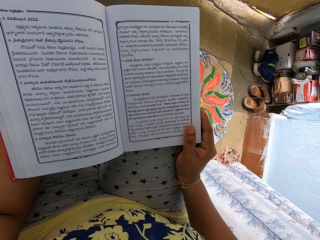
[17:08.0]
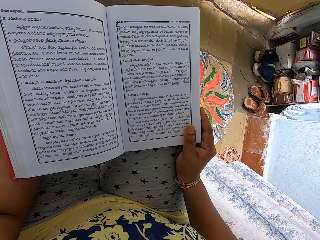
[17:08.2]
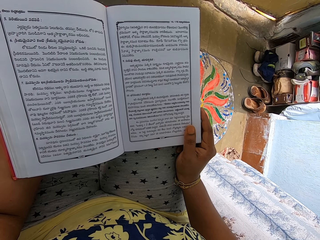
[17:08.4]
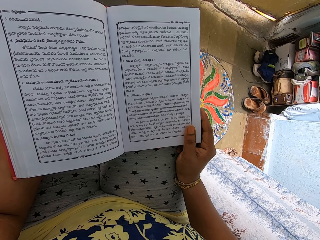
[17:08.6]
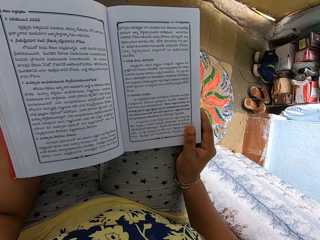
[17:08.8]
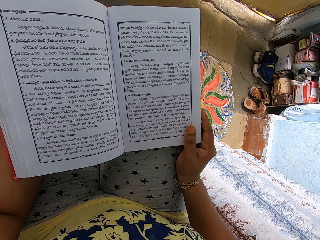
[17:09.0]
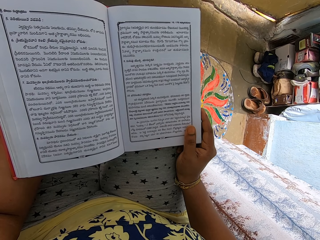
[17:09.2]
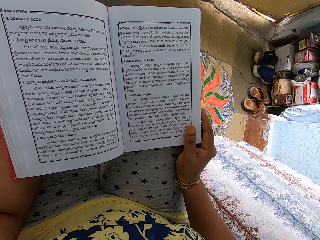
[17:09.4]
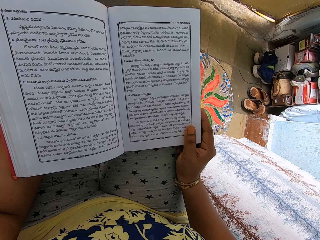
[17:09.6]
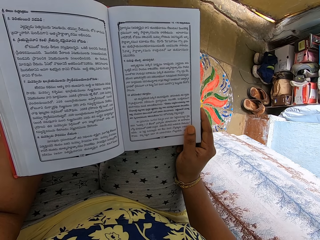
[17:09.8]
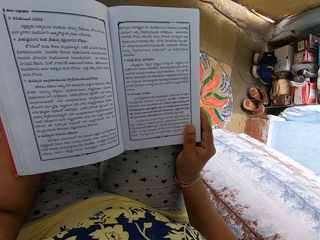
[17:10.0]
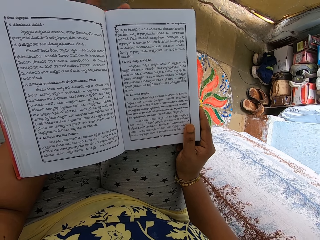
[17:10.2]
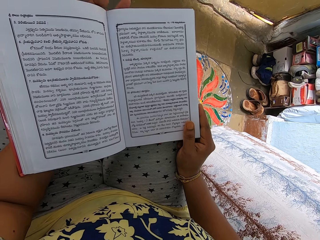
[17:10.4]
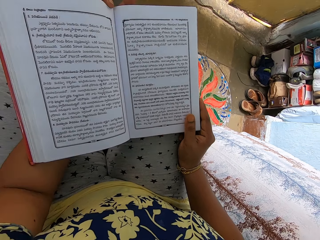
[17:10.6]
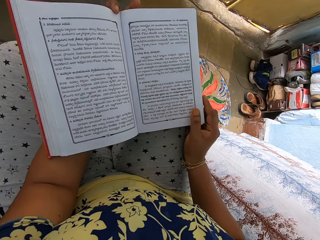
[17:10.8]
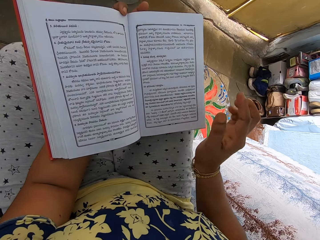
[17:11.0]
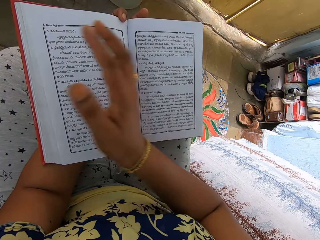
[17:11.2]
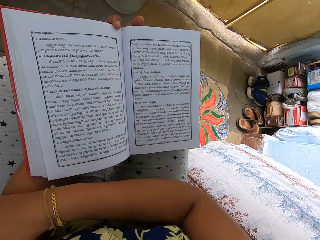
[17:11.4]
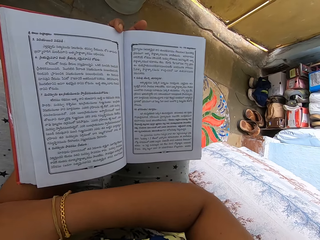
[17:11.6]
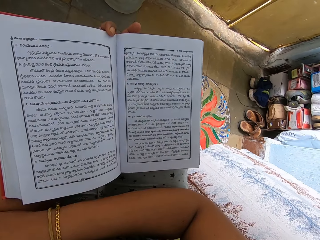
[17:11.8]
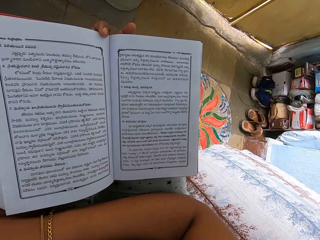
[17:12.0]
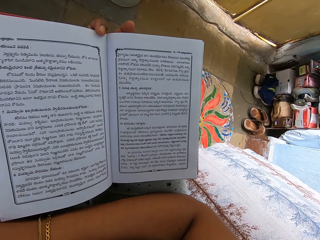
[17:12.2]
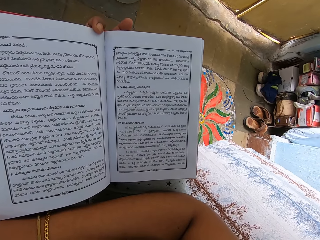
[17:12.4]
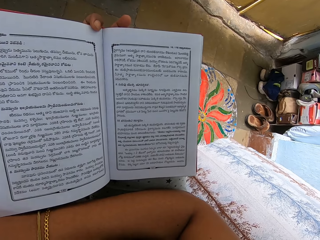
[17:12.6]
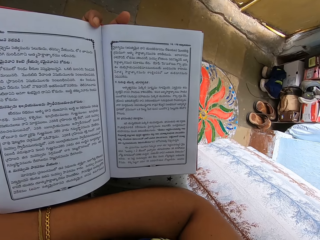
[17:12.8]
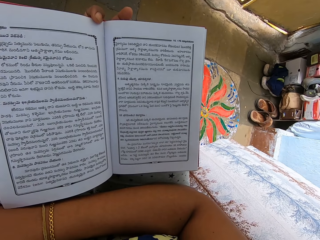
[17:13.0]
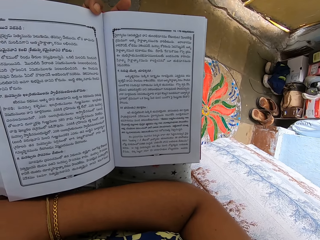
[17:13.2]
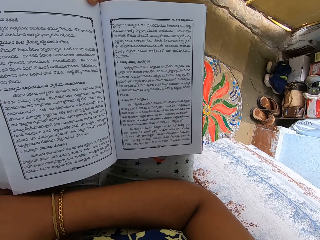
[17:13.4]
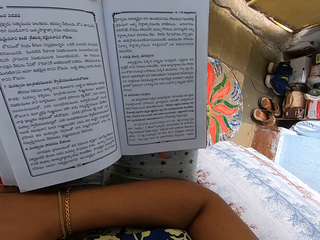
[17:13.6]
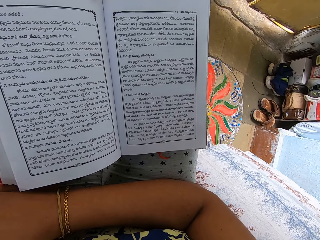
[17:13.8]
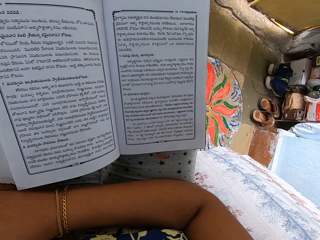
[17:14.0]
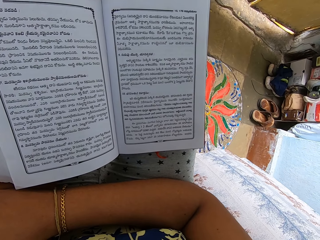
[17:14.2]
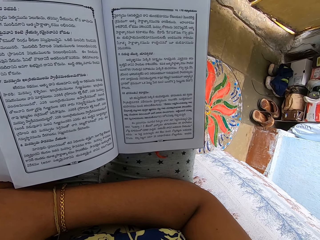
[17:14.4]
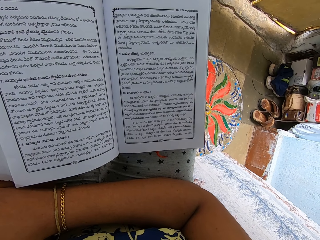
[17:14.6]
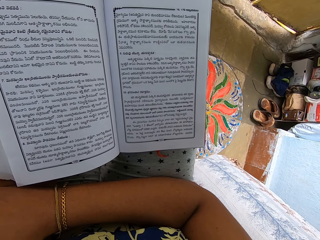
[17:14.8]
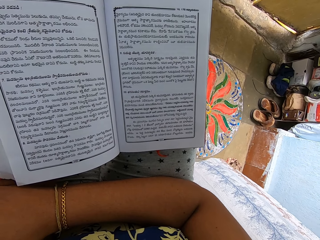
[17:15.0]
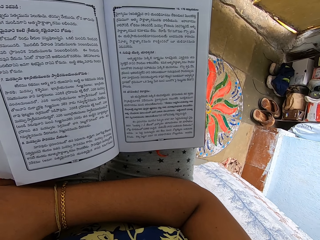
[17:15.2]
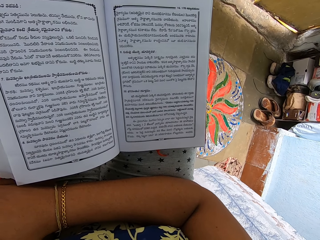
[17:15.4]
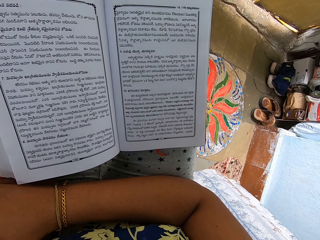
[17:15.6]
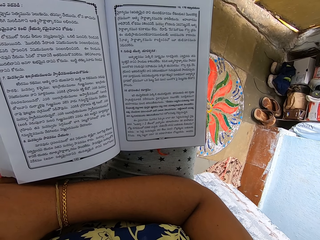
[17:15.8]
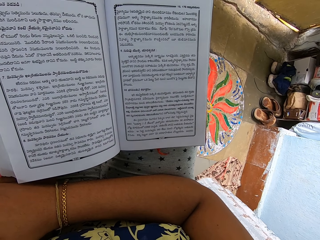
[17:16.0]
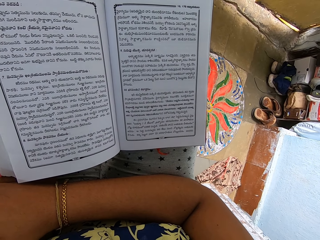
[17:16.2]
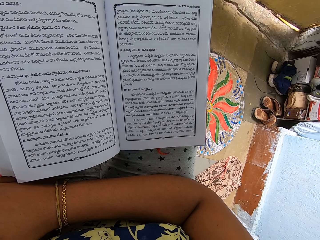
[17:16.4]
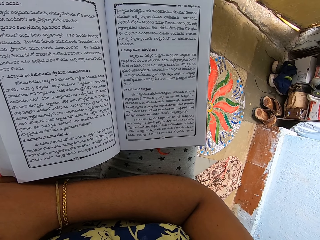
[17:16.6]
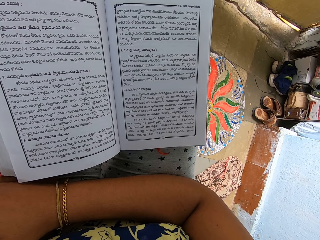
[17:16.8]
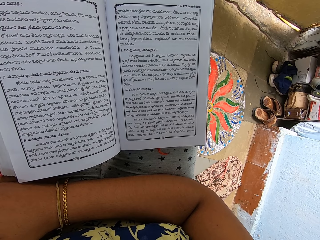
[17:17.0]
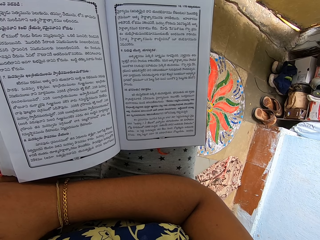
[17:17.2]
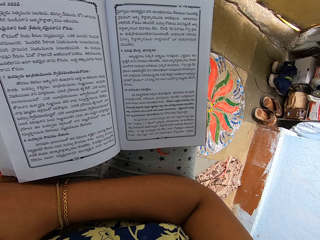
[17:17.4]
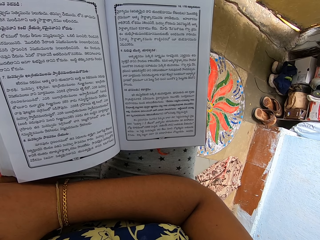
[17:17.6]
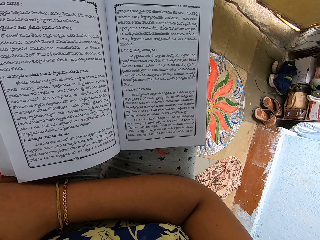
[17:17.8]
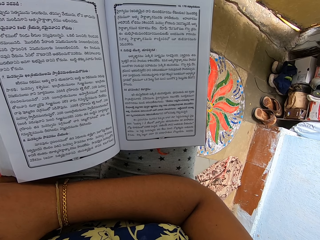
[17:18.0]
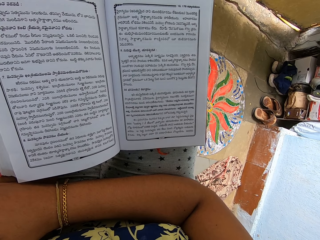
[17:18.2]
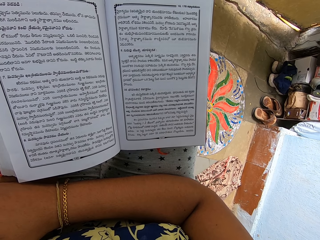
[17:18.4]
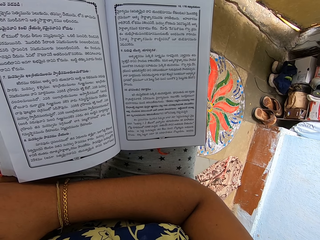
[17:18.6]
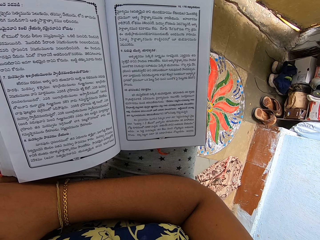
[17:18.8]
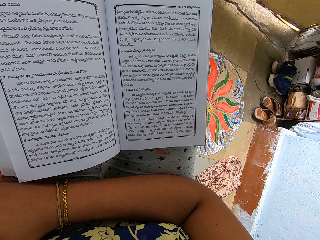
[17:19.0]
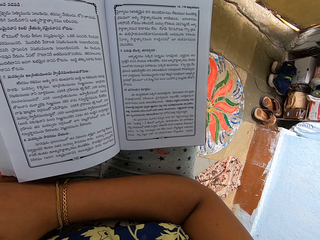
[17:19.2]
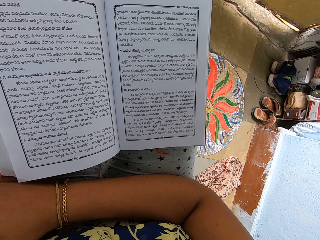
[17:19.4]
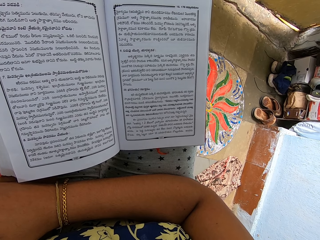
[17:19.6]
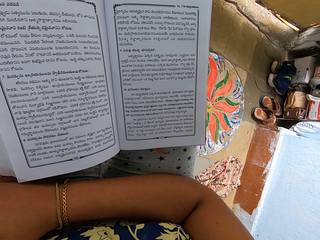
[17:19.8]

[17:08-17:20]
The camera wearer places her right hand on her left hand. She reads the book.

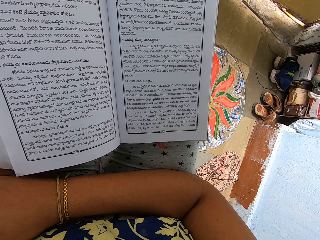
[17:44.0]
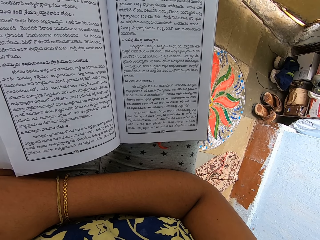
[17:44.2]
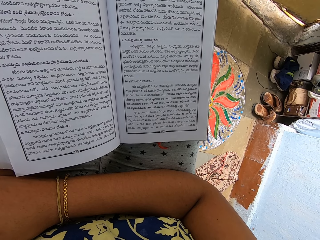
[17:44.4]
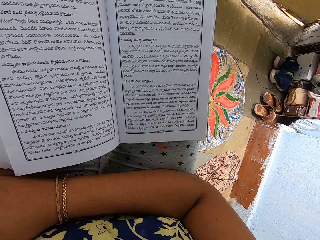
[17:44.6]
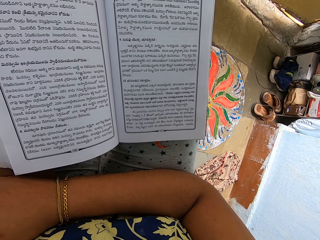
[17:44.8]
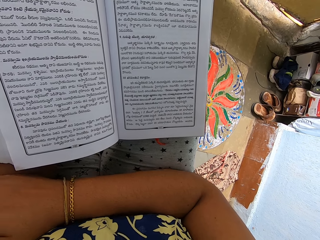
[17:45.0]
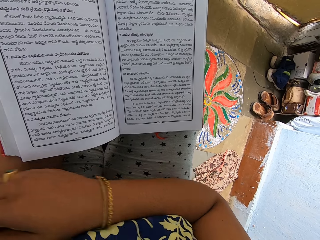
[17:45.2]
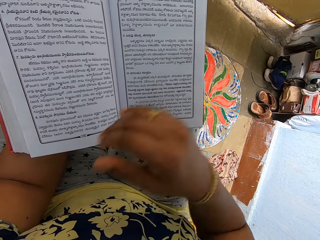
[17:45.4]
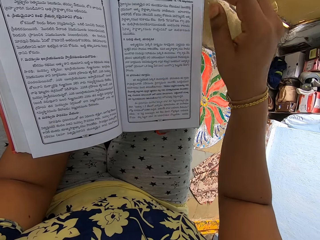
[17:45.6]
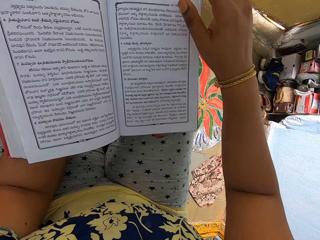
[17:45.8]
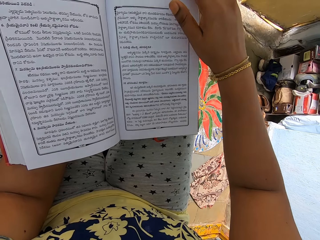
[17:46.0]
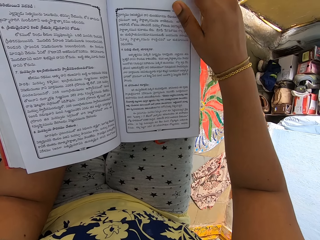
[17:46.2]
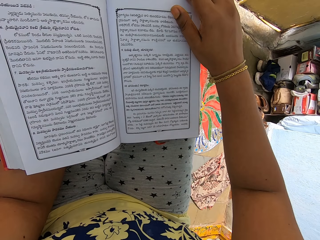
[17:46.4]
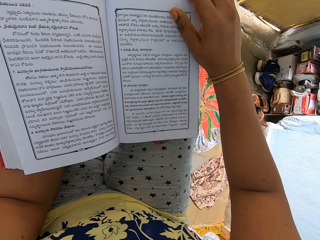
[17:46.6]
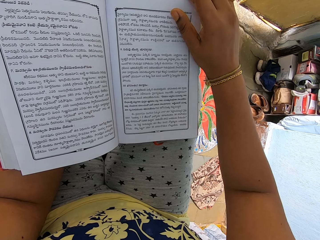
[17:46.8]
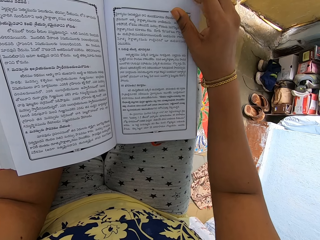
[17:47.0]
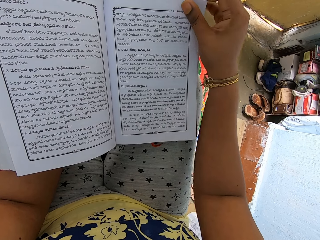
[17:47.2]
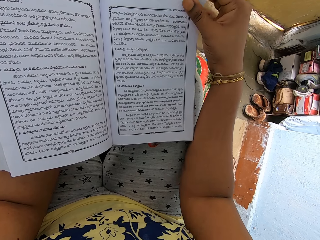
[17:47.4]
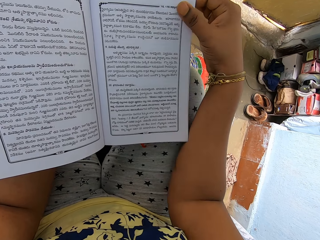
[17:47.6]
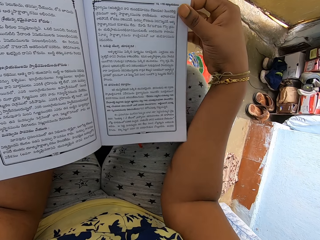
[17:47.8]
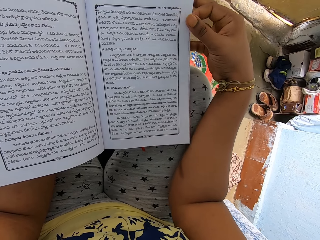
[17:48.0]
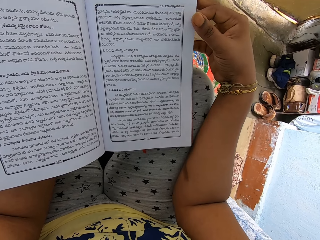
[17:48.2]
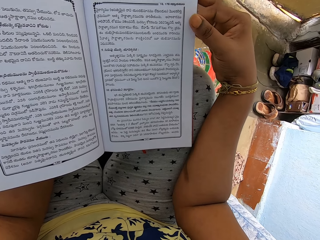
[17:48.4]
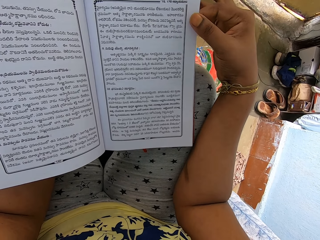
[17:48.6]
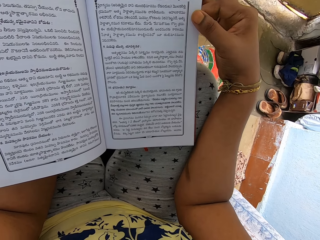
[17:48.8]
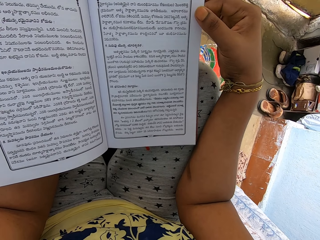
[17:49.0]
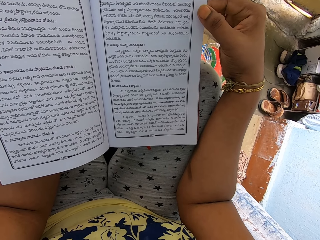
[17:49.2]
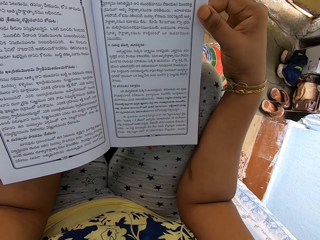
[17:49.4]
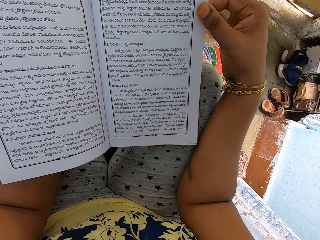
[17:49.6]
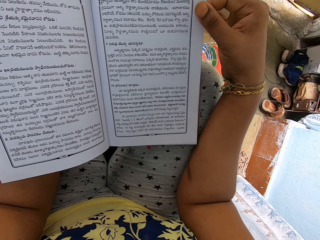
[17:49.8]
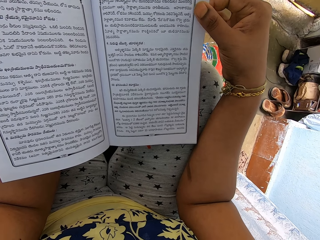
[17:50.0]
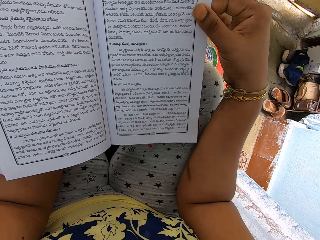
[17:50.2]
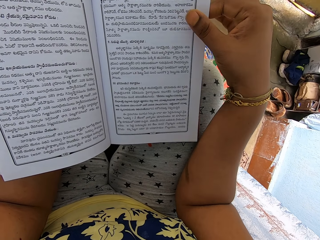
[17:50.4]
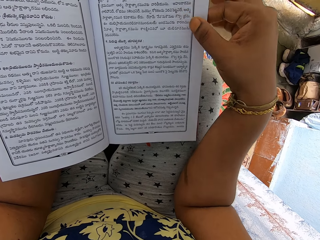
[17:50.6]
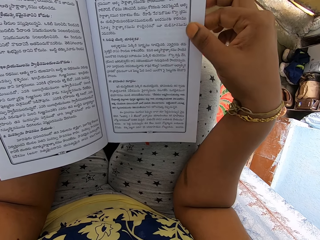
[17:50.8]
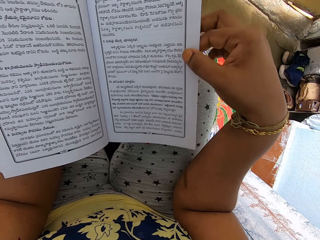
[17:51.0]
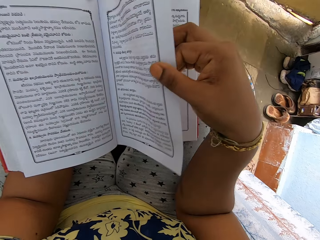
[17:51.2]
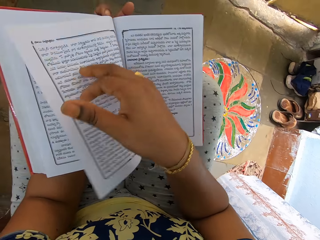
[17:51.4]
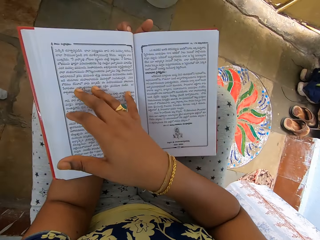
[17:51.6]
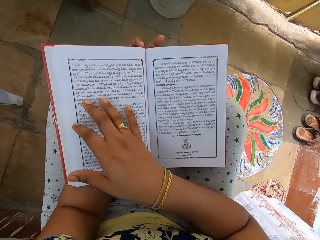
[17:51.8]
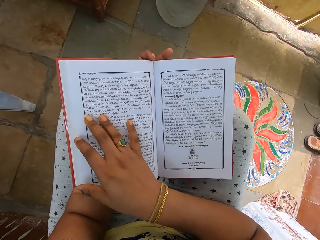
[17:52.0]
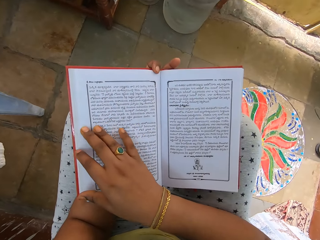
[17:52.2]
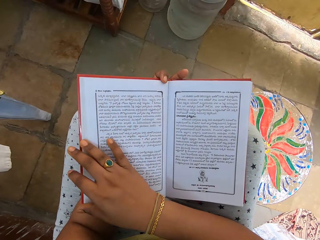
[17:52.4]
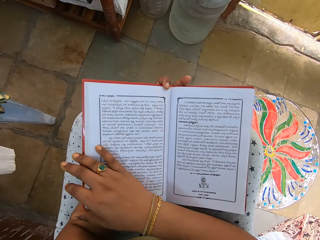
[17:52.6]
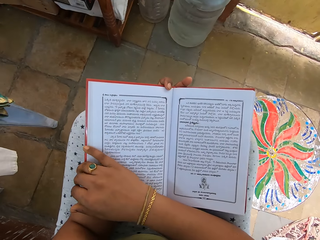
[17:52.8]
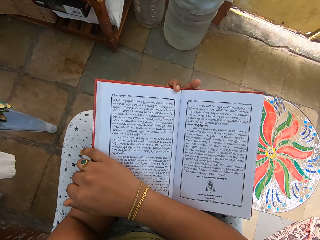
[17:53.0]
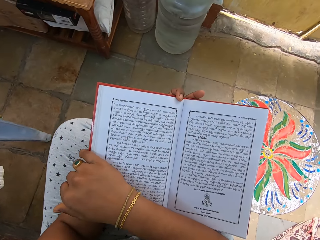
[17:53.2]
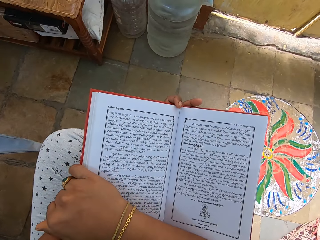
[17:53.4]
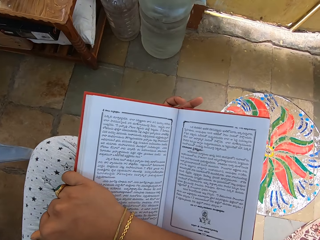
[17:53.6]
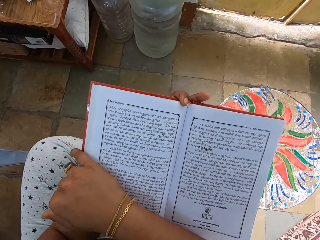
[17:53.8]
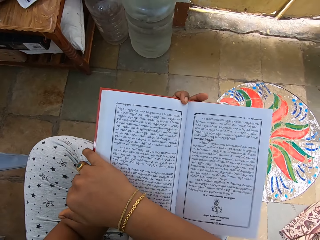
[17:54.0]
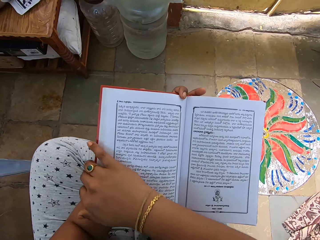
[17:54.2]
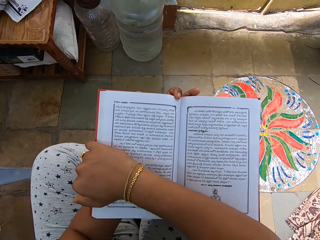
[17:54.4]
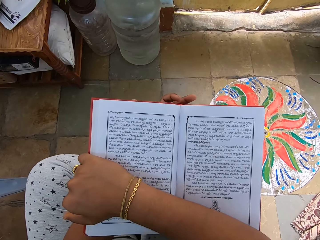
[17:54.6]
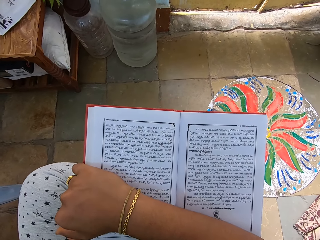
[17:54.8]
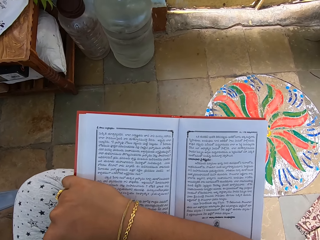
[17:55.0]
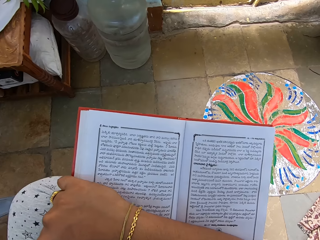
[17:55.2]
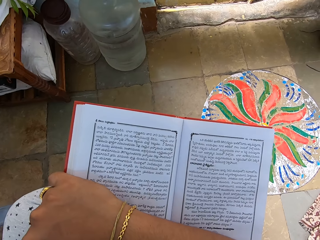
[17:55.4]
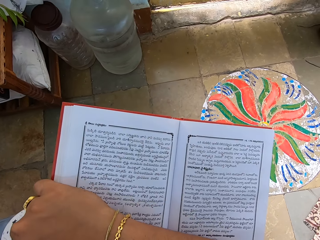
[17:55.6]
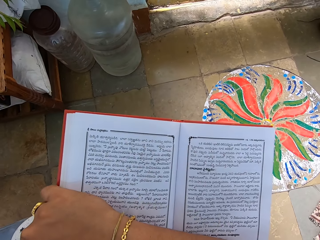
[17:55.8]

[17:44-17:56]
The camera wearer places her right hand on the edge of the book. She holds the book and reads the book. She opens a page of the book with her right hand. She touches the book. She adjusts the book with her right hand.
